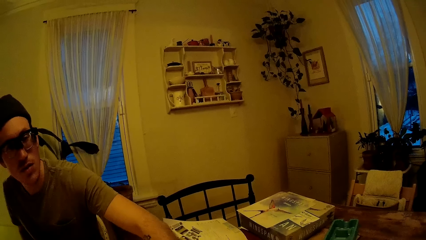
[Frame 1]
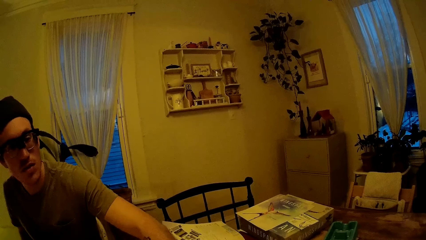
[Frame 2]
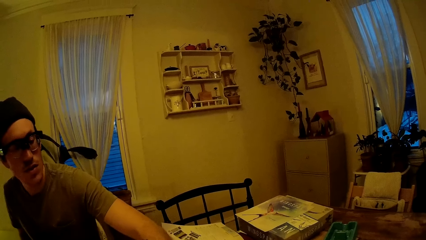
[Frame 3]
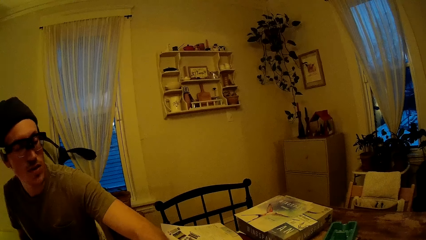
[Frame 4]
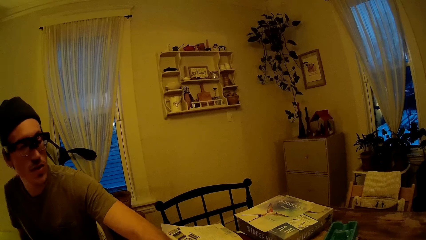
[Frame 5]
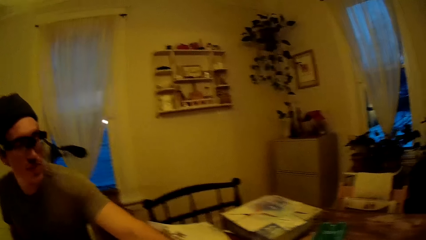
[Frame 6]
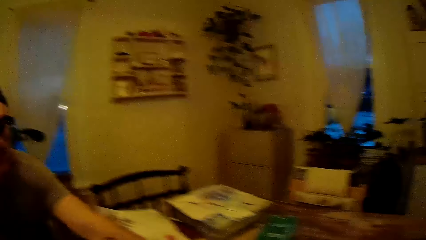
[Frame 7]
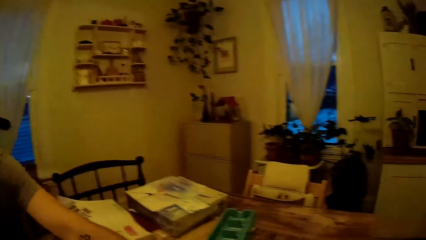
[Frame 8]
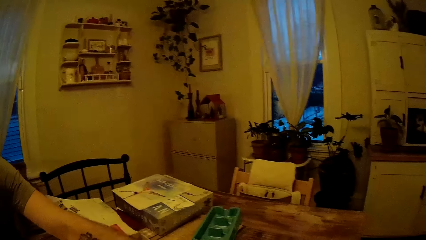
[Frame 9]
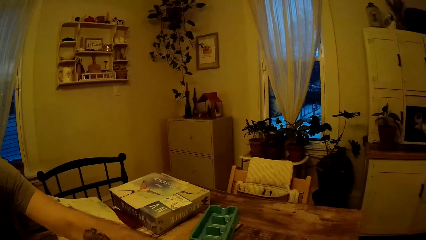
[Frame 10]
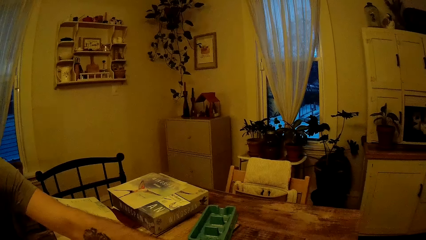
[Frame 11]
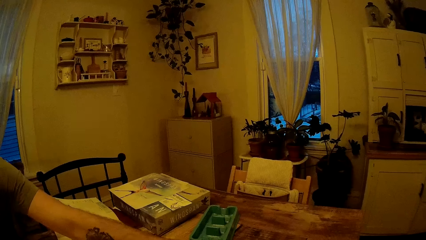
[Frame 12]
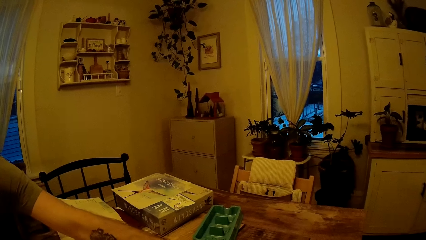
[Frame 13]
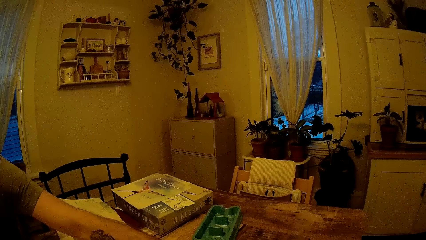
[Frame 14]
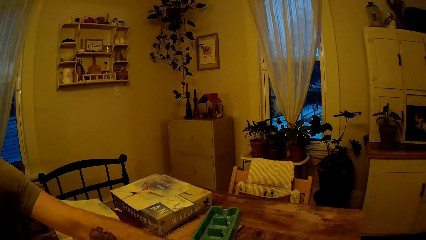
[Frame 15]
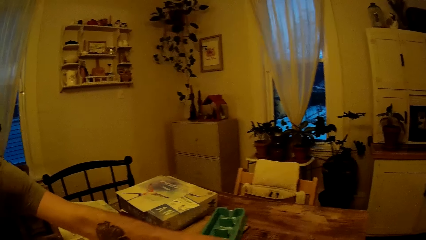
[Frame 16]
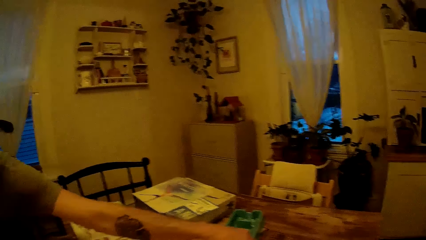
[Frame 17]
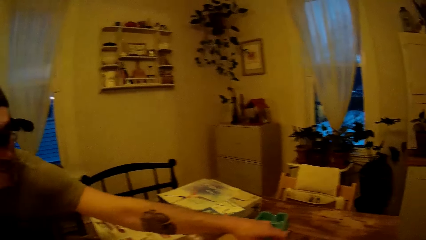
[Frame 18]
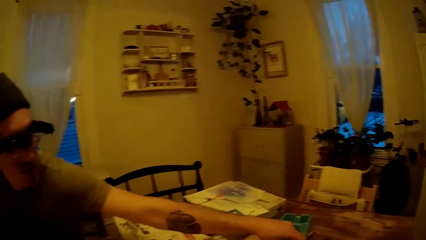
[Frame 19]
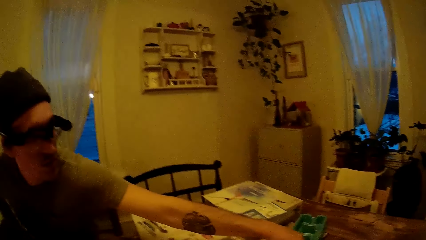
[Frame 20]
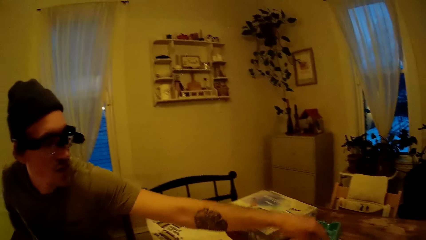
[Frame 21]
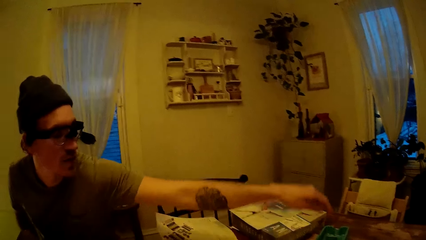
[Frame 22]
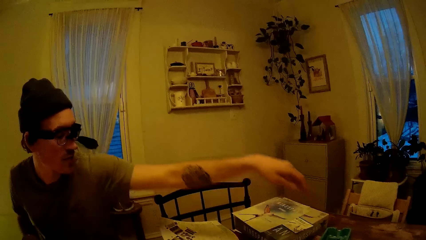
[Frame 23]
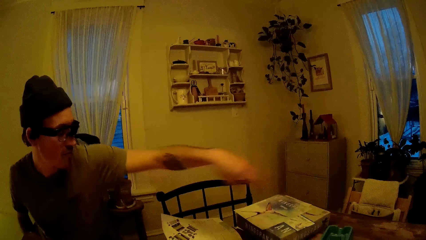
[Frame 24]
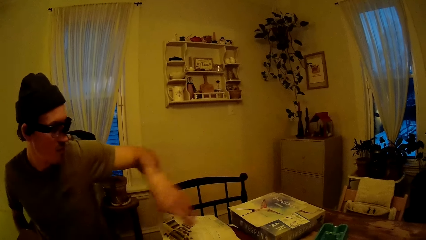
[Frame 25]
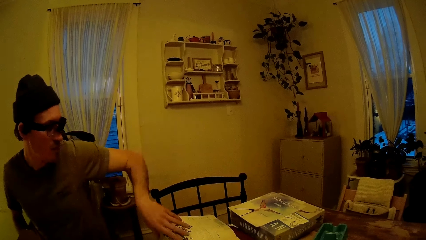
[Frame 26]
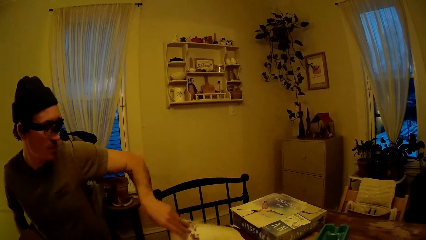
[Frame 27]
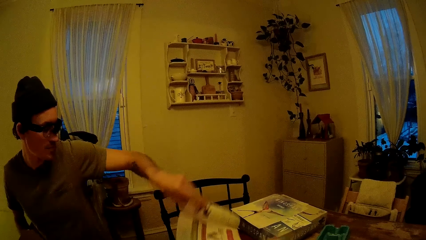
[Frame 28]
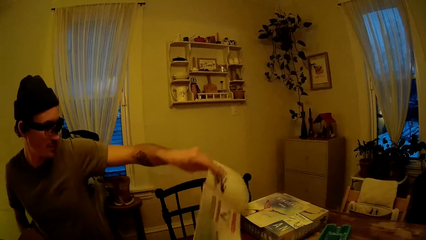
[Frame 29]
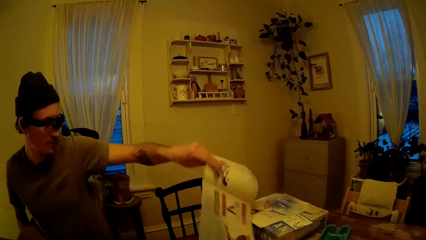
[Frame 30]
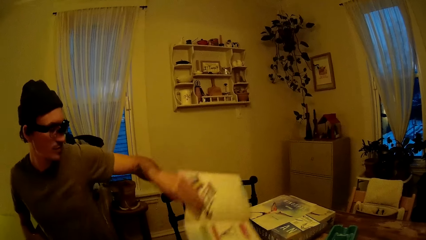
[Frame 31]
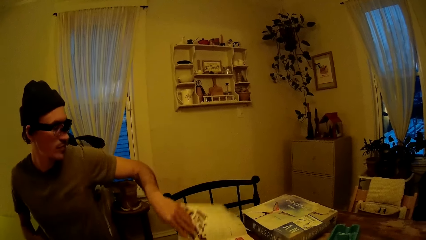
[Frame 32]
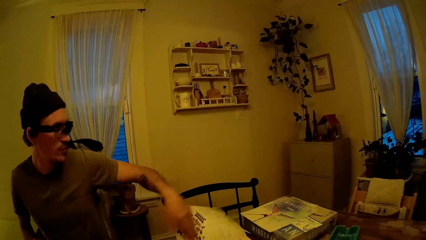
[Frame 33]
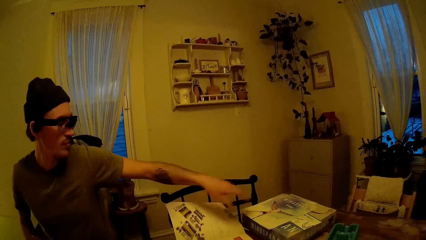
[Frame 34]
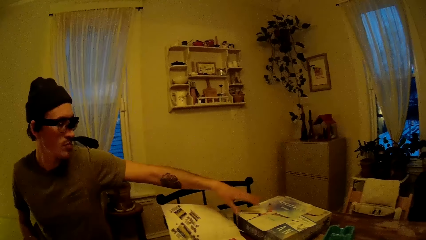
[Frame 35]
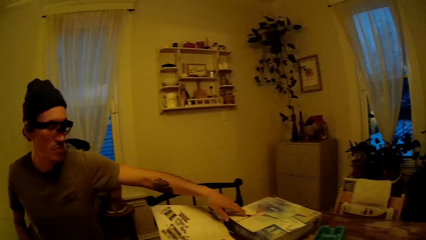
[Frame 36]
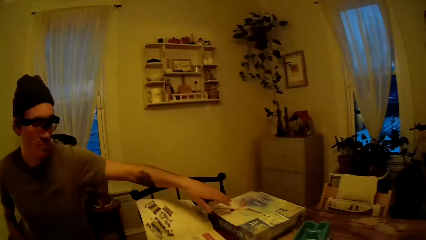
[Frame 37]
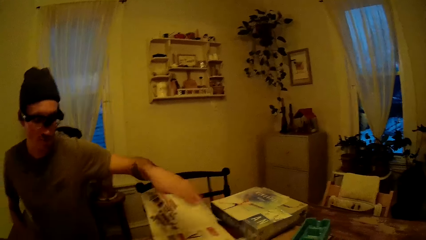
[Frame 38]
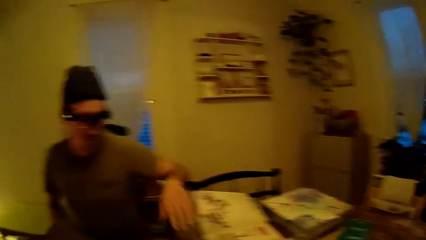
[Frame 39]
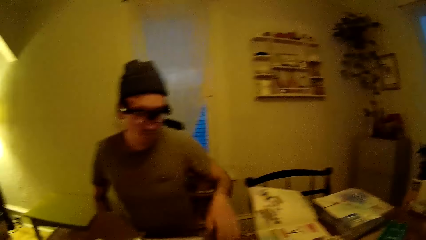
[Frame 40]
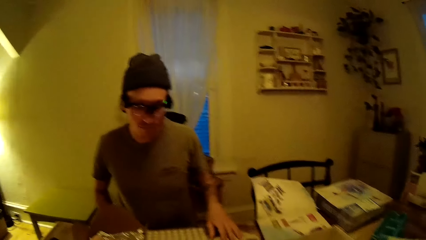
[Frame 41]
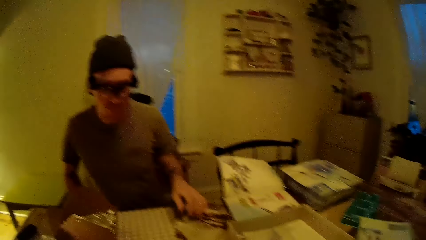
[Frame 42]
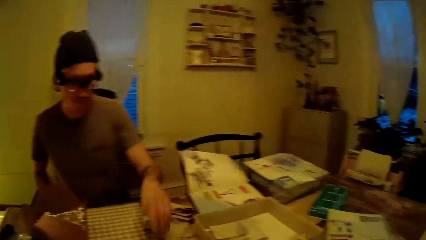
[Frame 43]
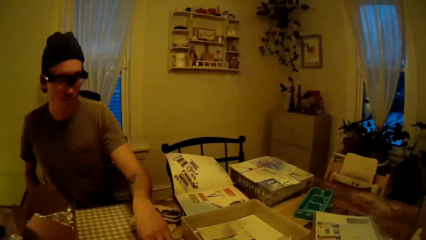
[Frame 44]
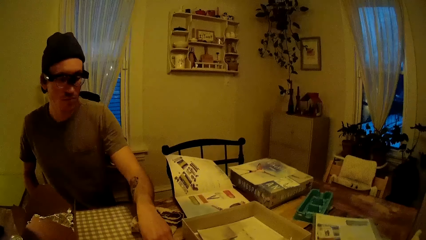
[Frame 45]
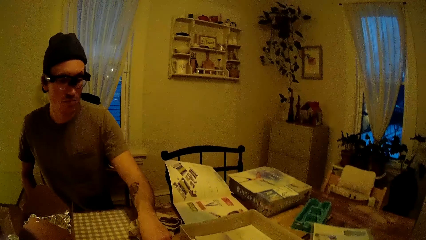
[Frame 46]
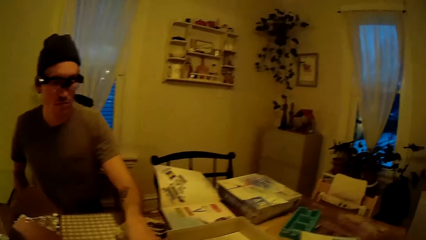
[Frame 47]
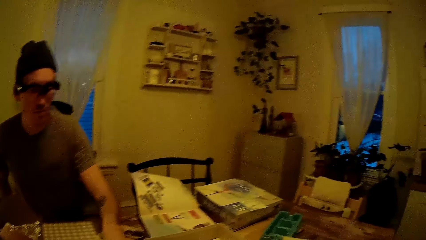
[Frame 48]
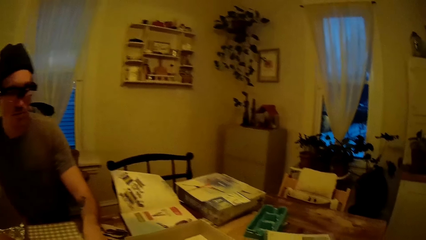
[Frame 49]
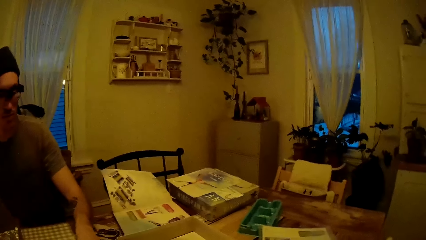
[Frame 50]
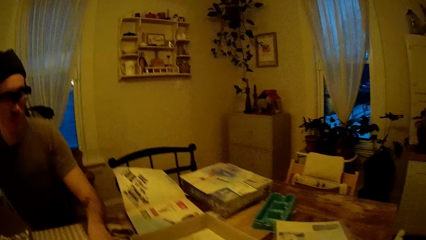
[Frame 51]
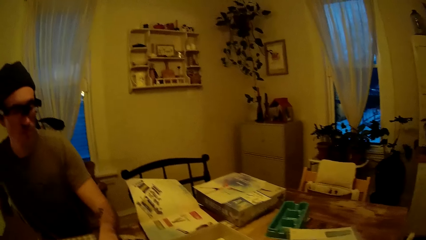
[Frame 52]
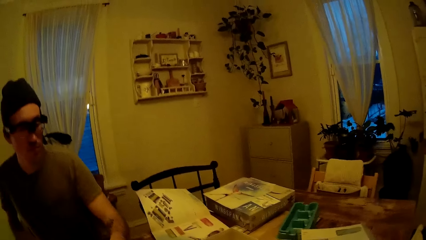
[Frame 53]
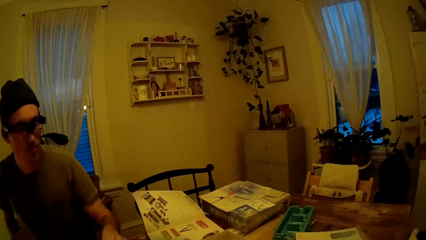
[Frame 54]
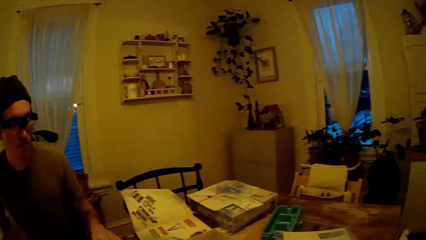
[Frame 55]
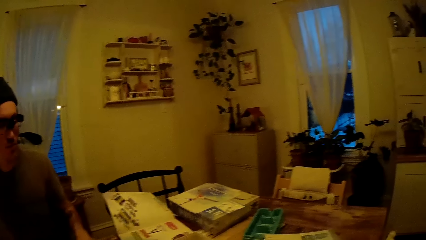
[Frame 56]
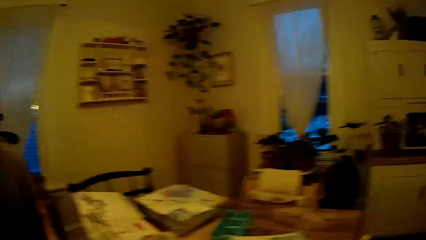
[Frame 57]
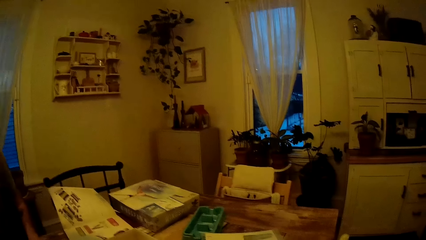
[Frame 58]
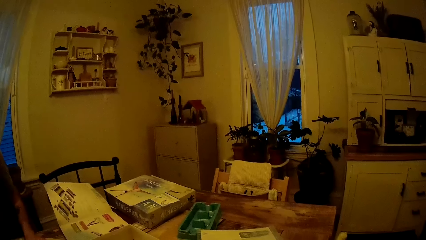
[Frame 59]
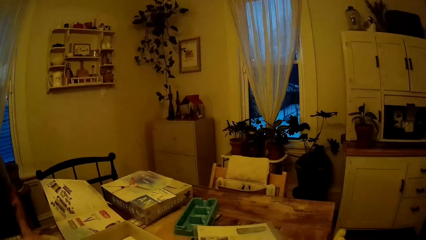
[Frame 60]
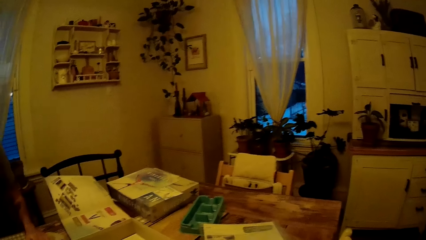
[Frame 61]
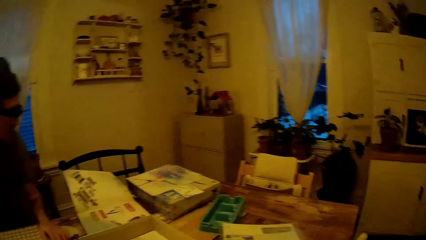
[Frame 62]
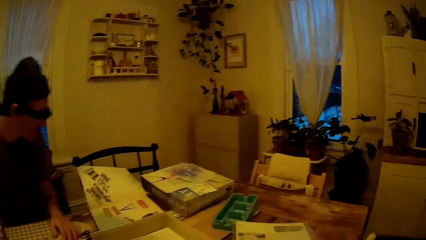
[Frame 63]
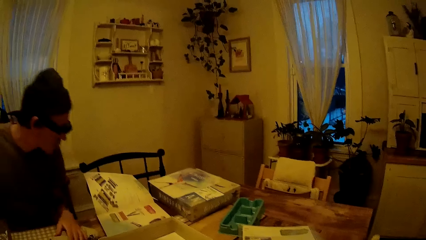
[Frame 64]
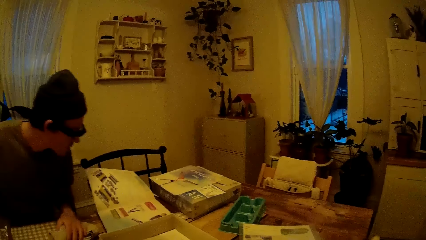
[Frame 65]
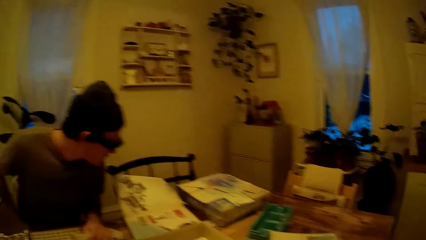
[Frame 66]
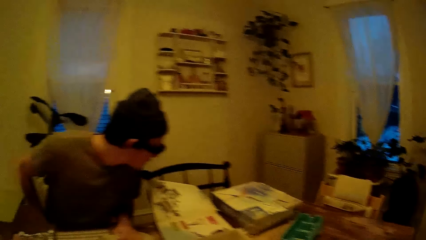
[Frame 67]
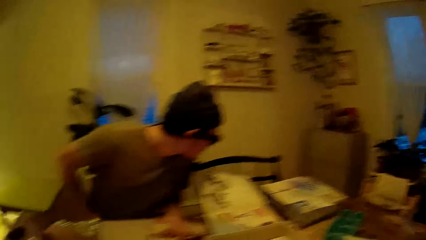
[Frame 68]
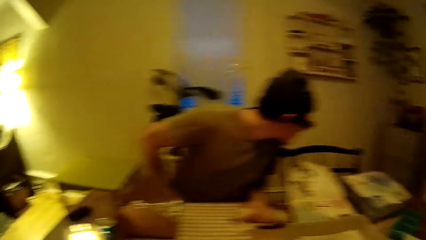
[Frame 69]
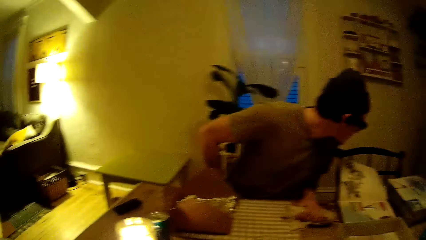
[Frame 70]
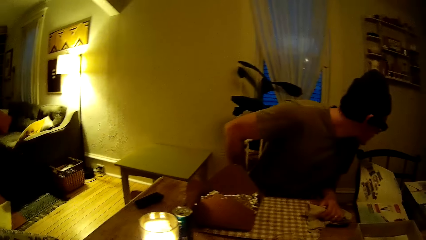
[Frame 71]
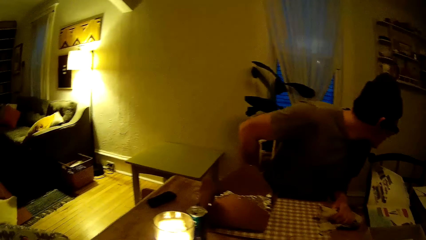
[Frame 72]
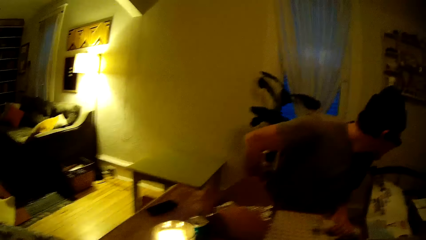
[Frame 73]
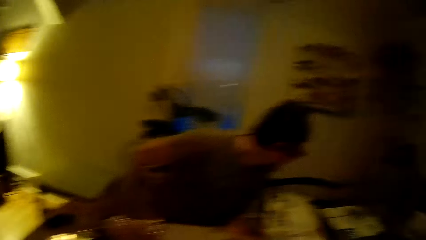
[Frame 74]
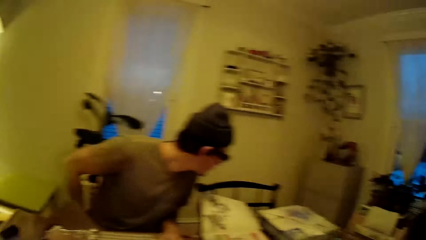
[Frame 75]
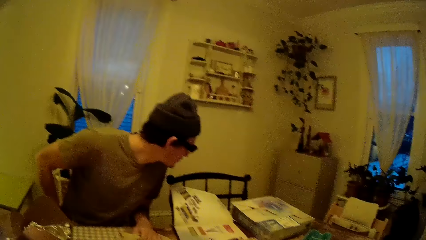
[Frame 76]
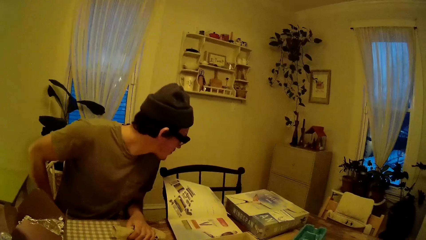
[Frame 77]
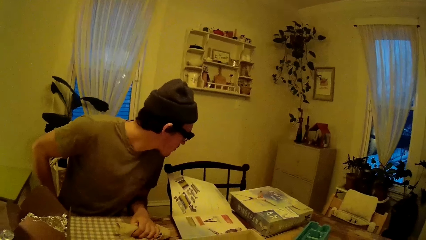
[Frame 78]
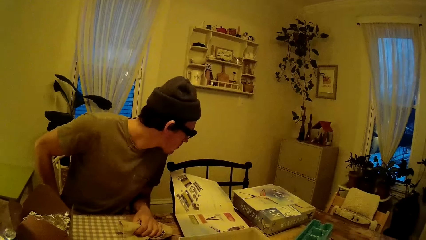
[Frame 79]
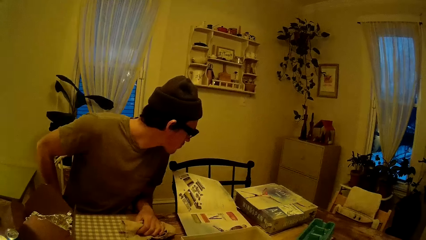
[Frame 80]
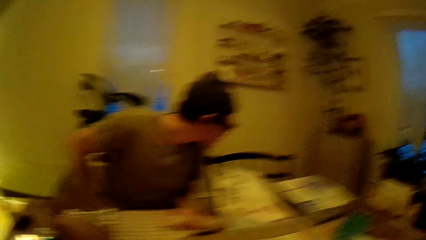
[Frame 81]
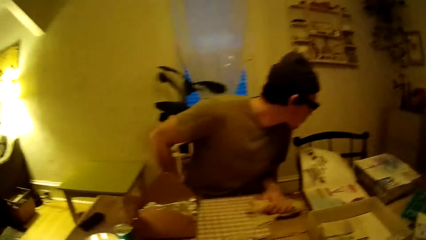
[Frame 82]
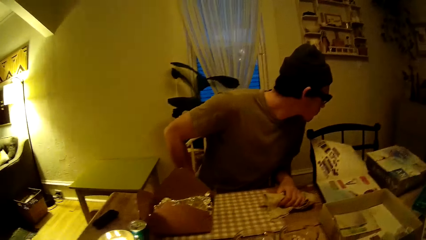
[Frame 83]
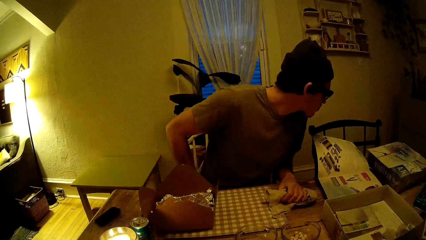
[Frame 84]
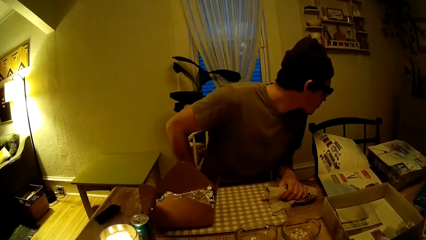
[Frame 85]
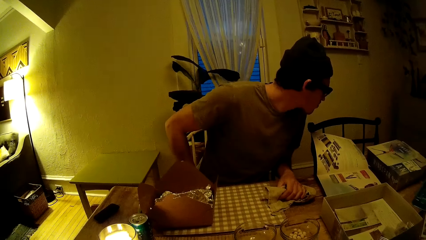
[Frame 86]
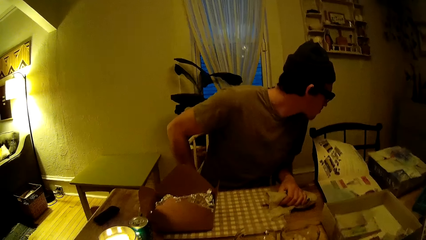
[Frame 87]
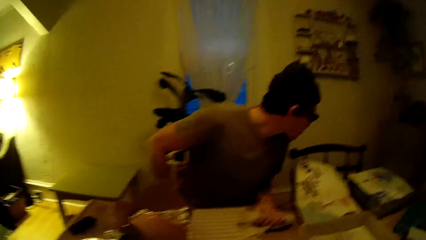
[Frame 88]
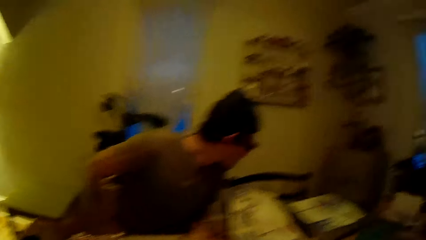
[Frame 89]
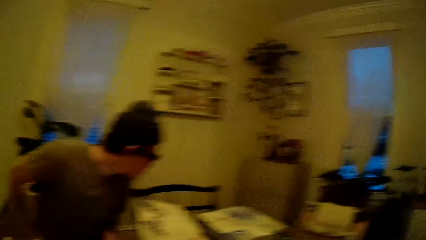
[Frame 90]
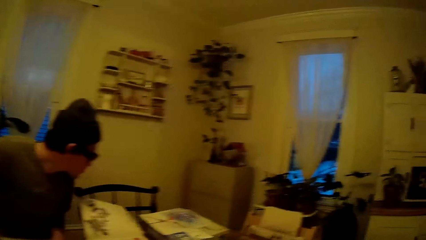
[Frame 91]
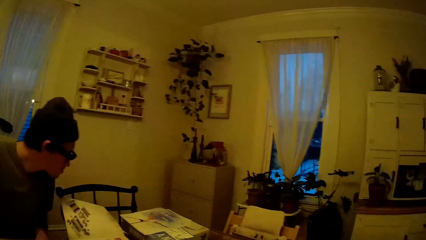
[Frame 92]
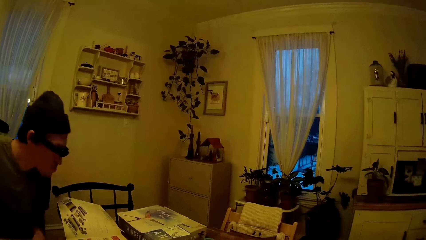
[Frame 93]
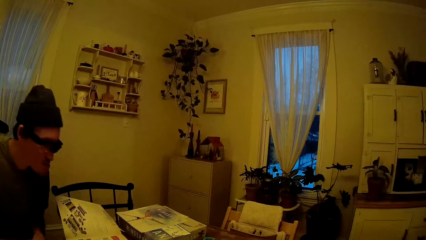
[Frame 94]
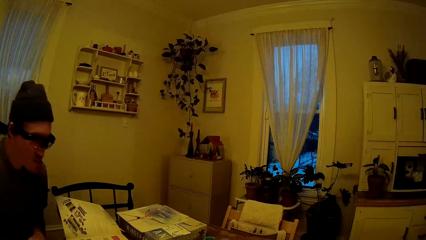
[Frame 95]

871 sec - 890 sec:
The man converses with the camera wearer. The camera wearer looks through the window. The man lifts the magazine on the table with his left hand. The man stretches a hand, places his left hand on the box on the table and picks up beads from the glass bowl on the table with his left hand. The camera wearer stares at magazines on a table. They look around.
